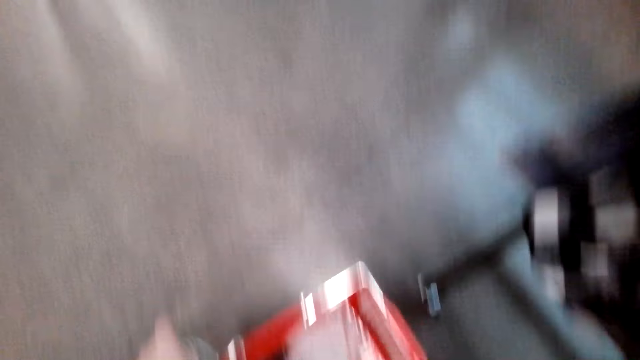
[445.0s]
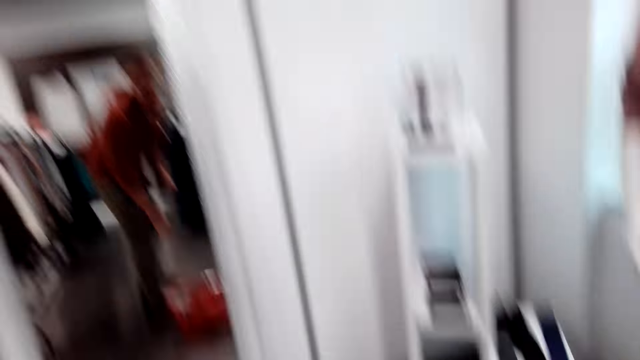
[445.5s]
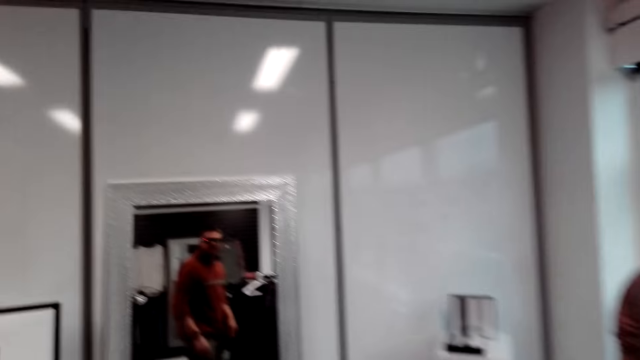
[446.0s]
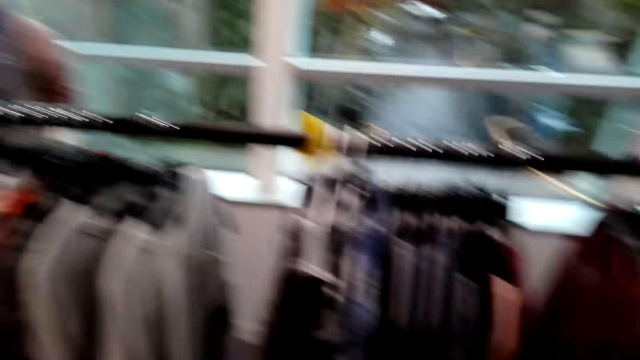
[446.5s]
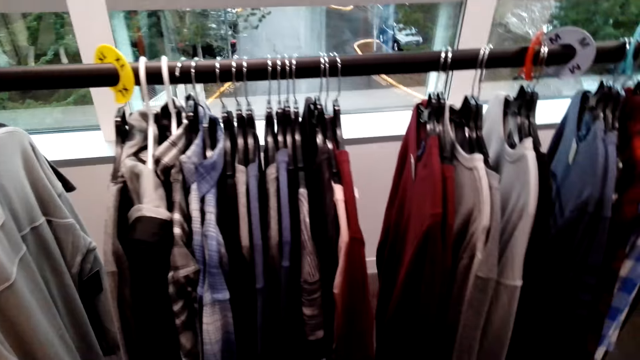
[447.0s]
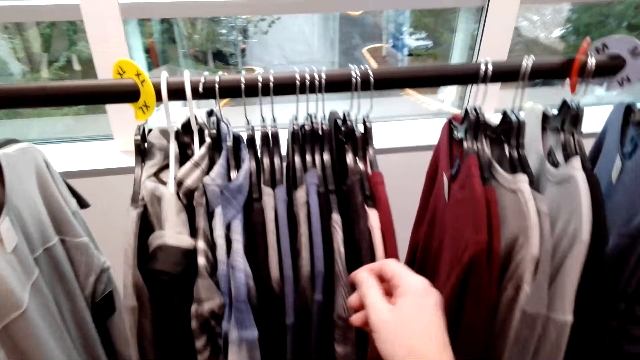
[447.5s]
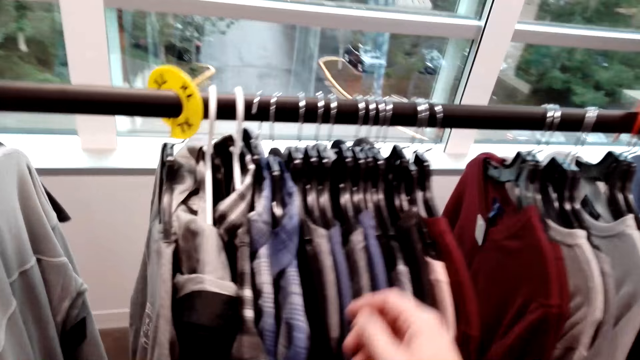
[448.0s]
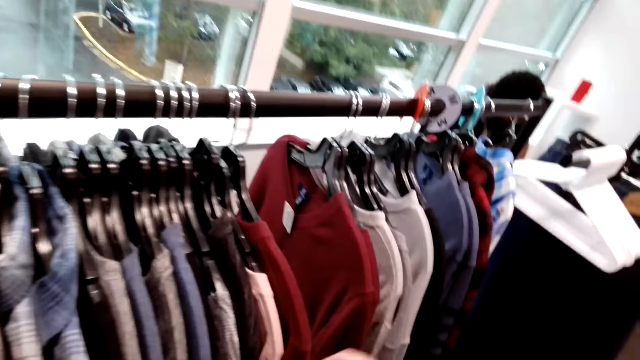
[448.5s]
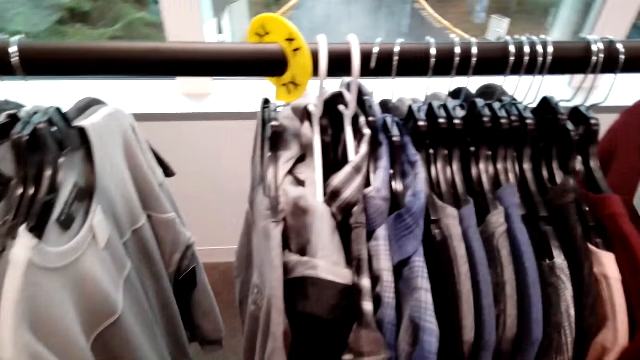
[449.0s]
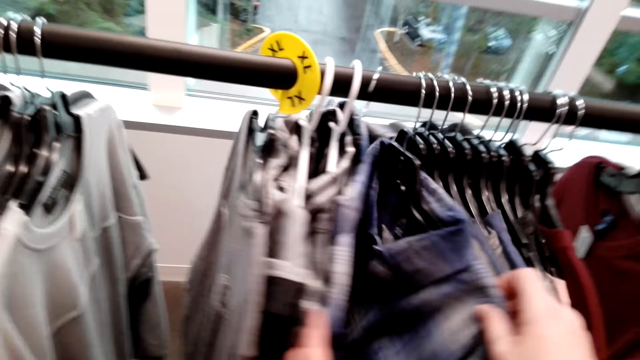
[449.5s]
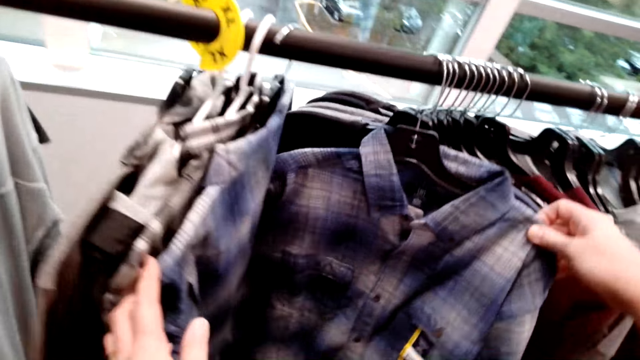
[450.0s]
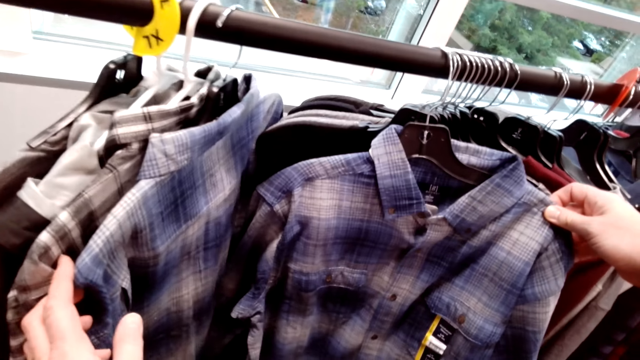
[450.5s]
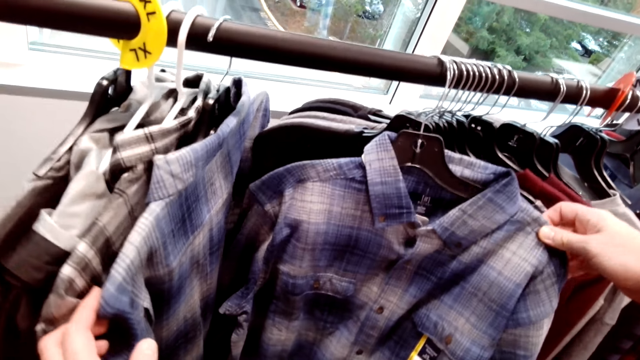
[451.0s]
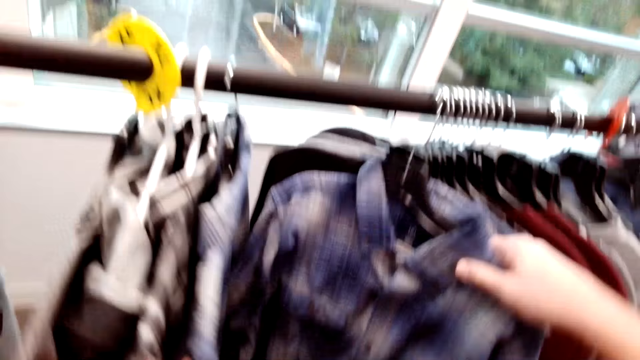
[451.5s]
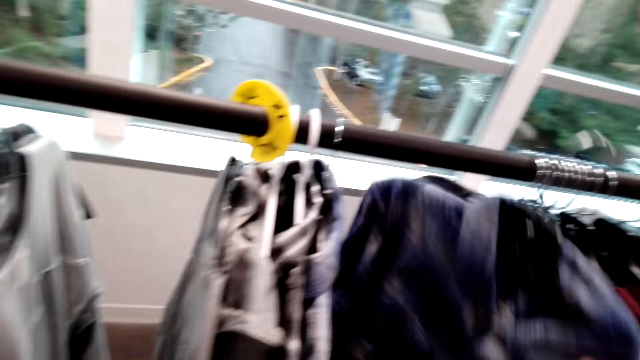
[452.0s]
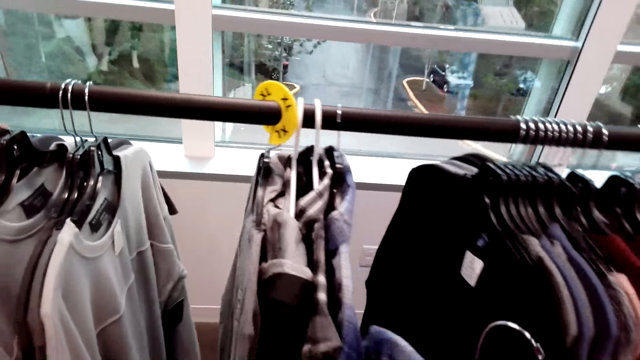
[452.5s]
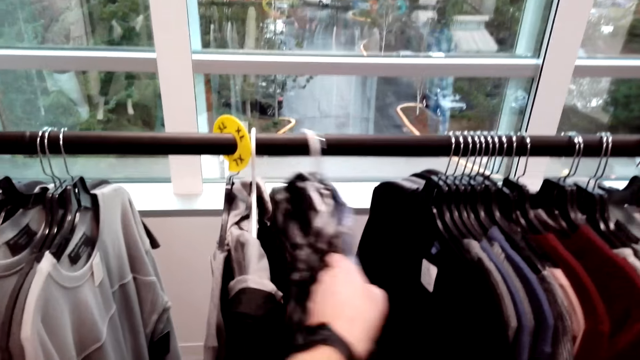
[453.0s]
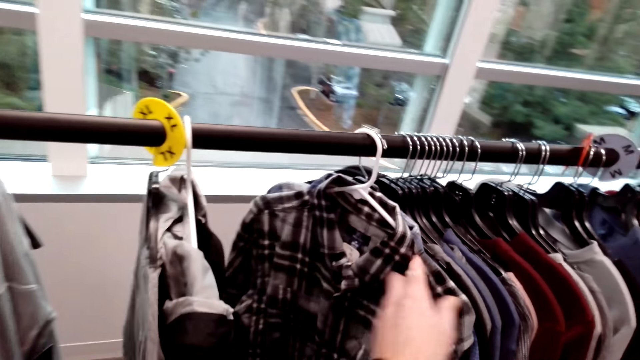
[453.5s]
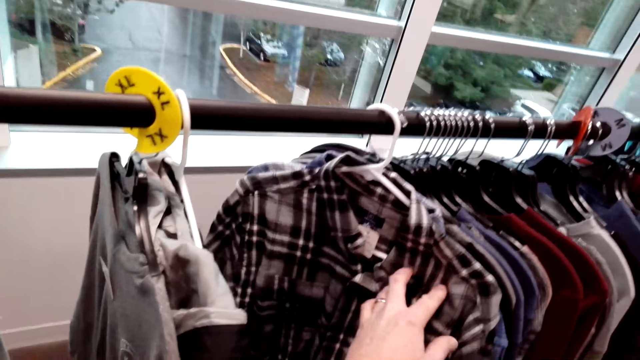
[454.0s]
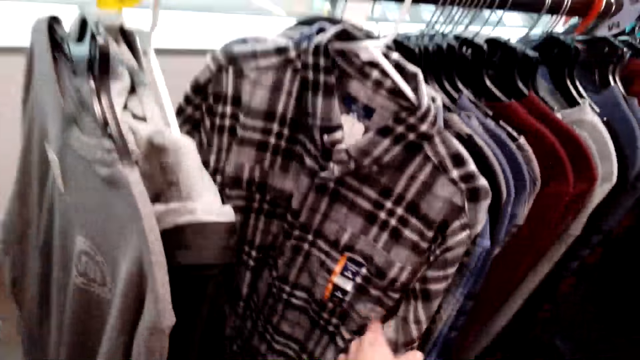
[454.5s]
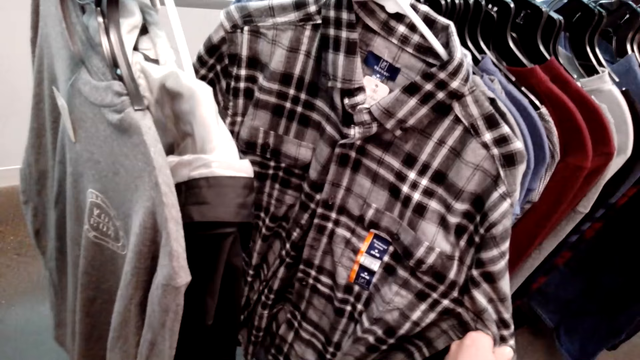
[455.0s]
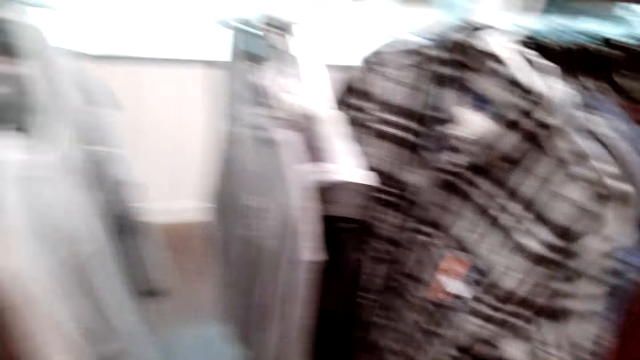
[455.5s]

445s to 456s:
The camera wearer walks in the room. They touch the shirt on the cloth rack, pick the shirt on the cloth rack and touch the shirt on the cloth rack.

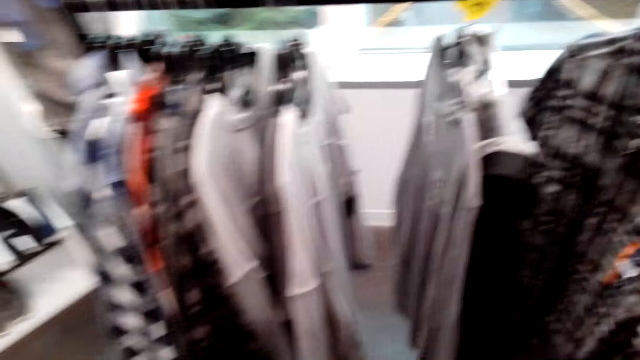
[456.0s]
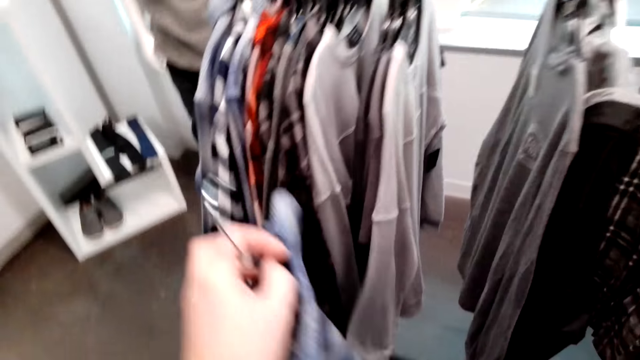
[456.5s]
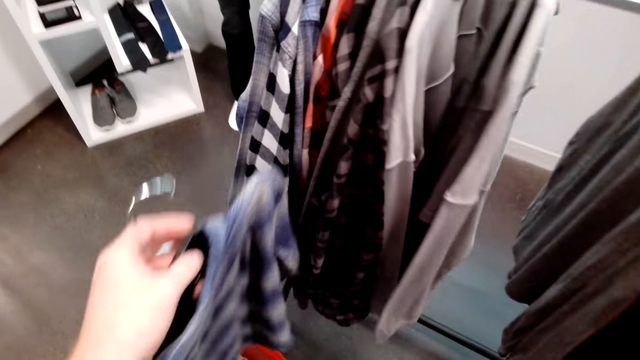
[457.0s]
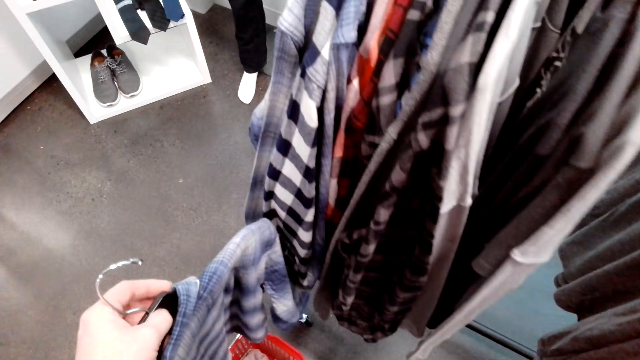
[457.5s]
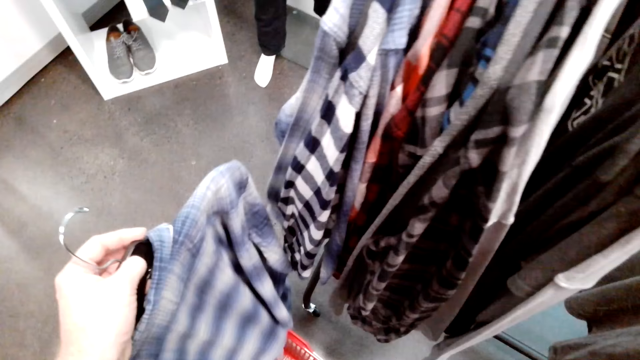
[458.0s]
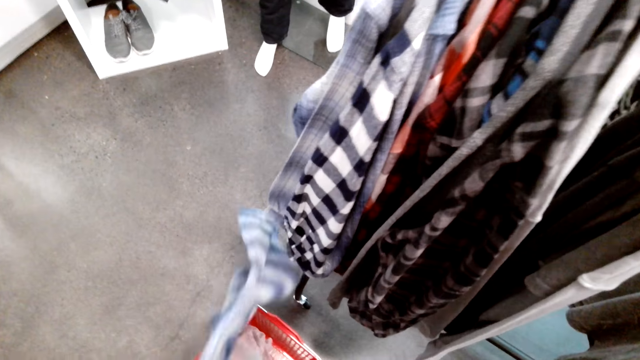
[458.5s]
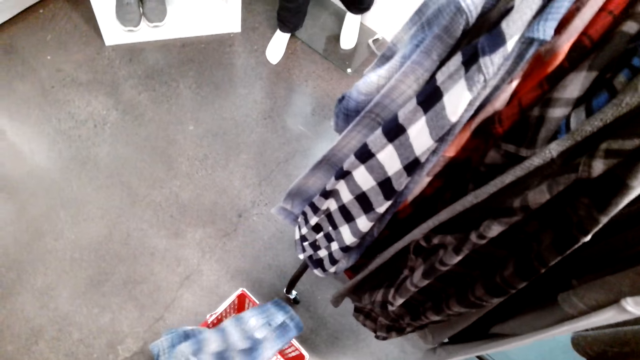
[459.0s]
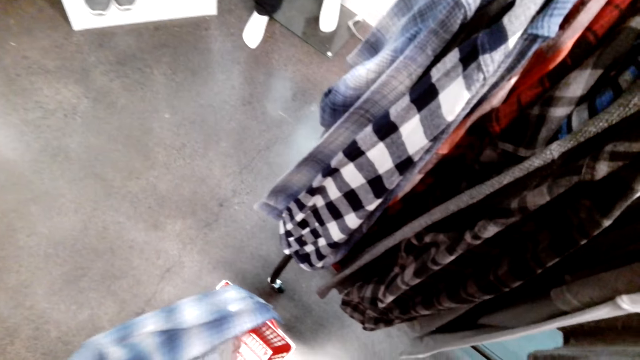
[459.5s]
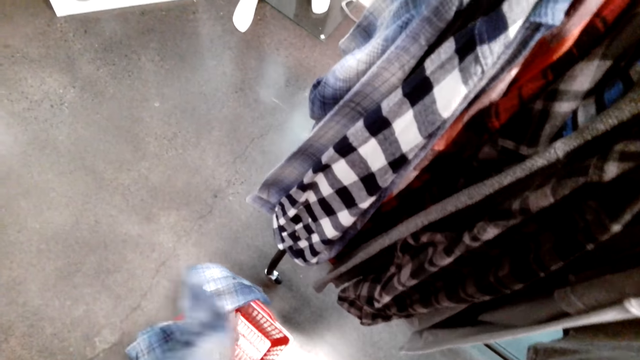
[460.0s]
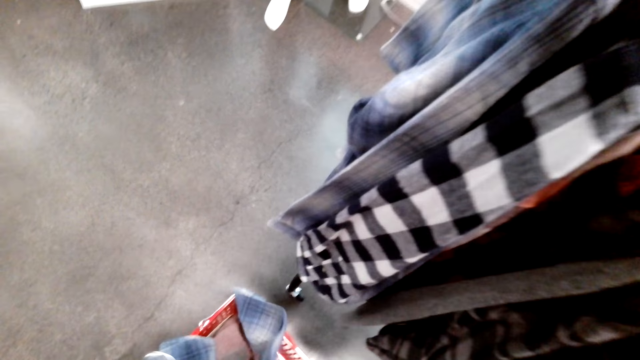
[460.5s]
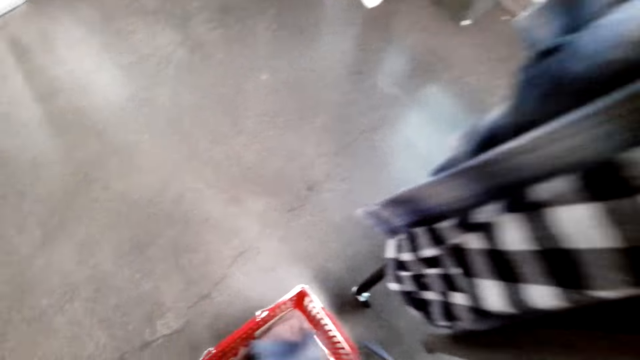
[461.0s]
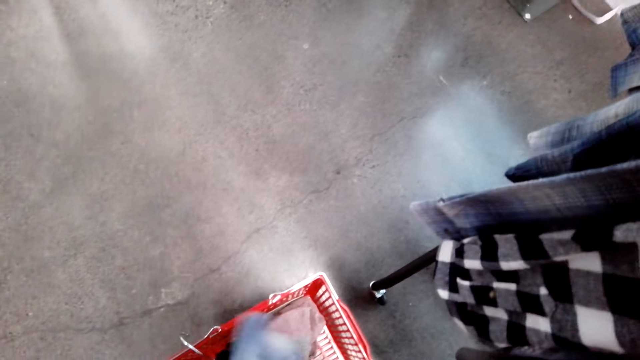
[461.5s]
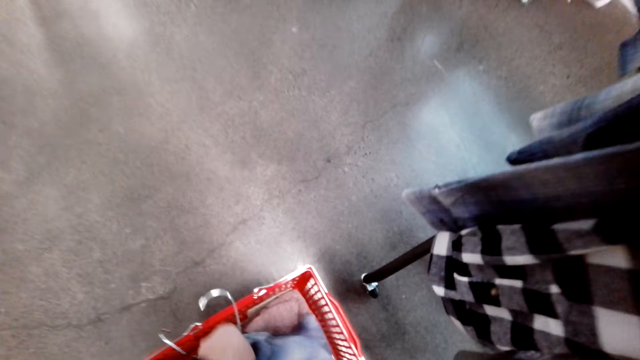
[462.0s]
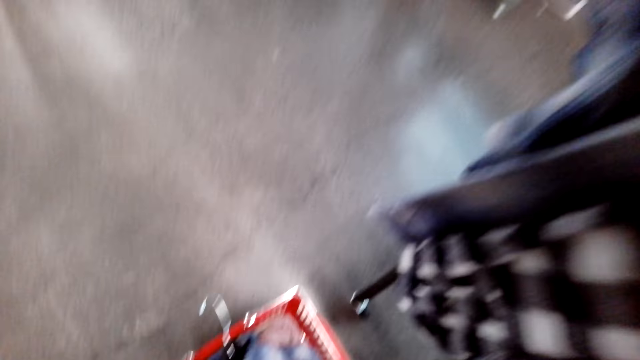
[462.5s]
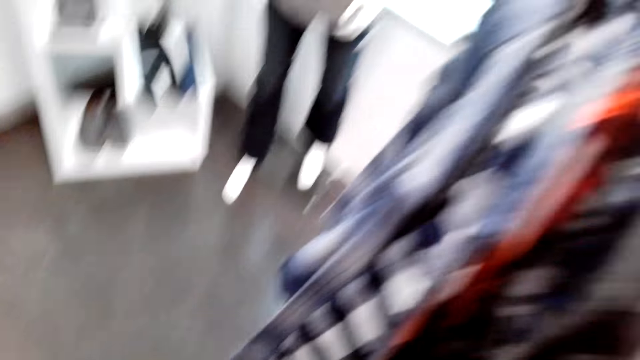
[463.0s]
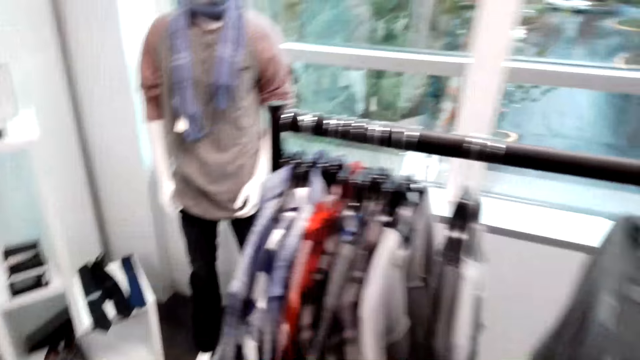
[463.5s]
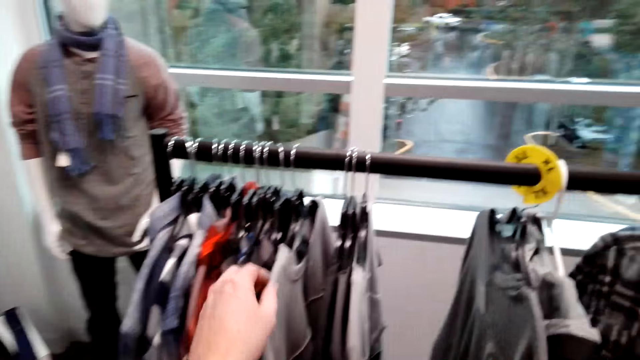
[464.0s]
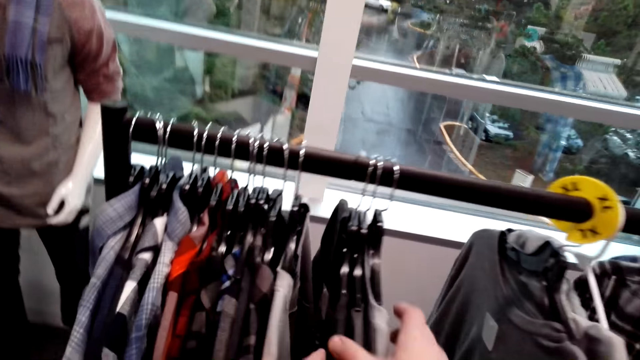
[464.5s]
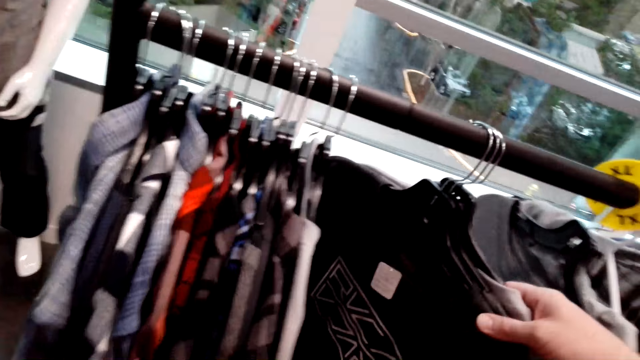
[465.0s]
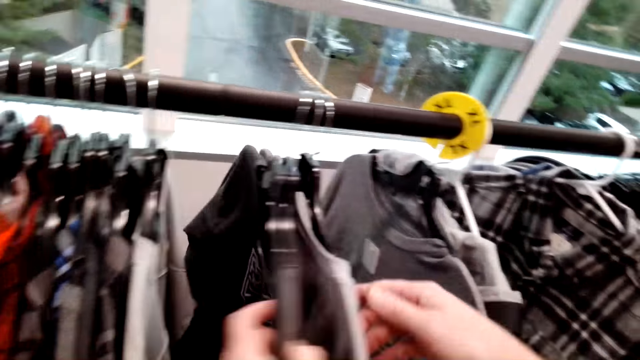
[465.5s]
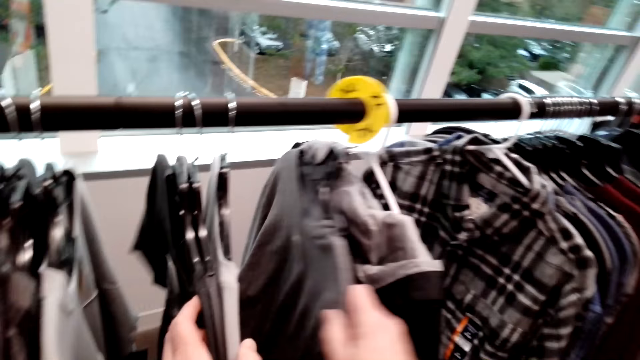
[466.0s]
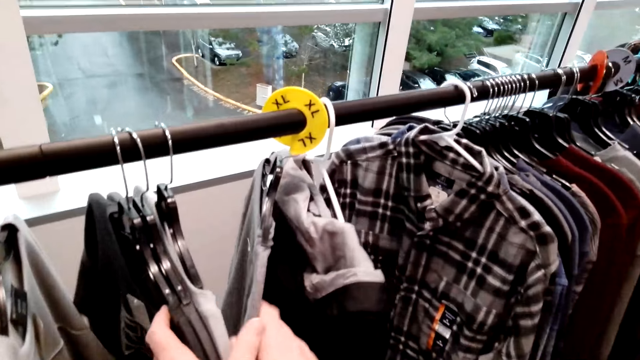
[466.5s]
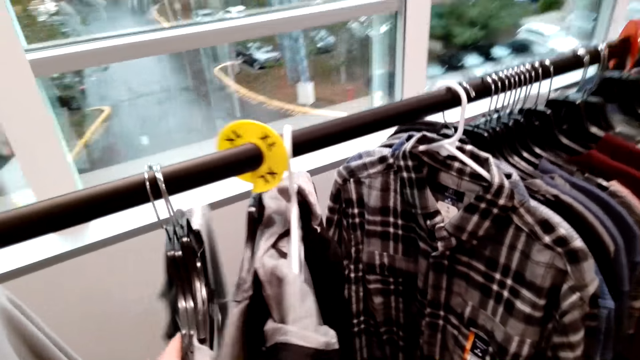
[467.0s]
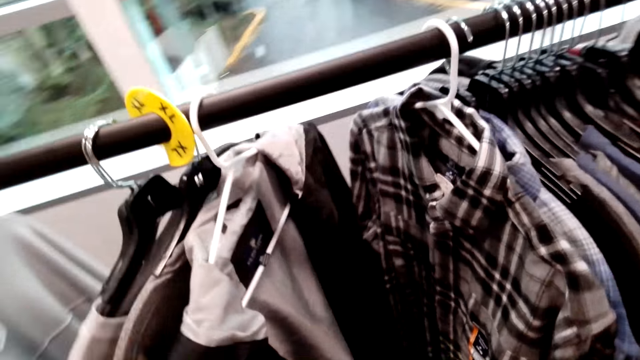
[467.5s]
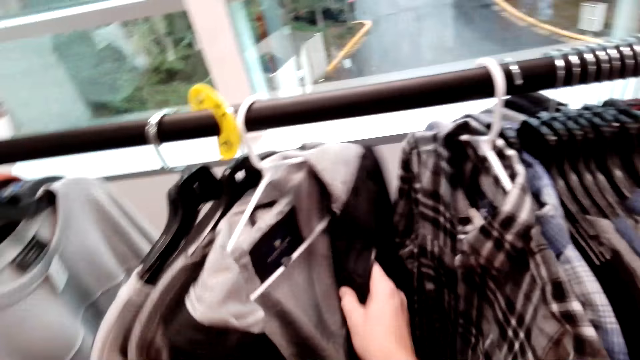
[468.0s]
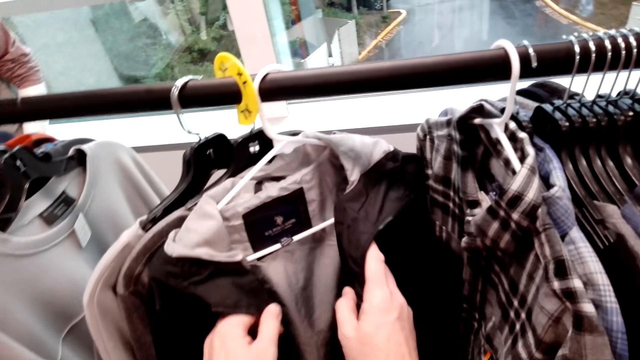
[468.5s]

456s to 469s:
The camera wearer makes a step. They put the shirt inside the shopping basket. They make a step. They touch the clothes and select the shirt on the cloth rack.
